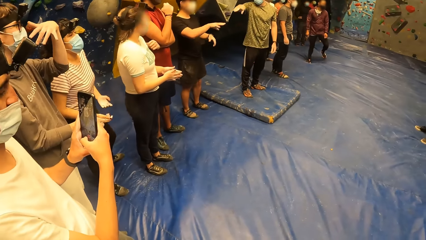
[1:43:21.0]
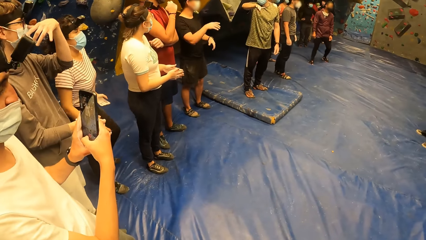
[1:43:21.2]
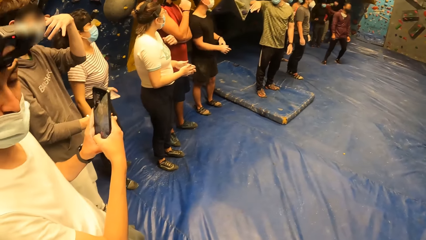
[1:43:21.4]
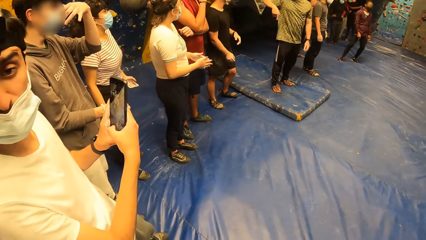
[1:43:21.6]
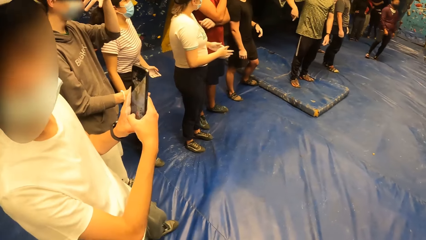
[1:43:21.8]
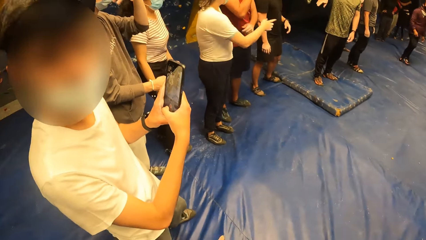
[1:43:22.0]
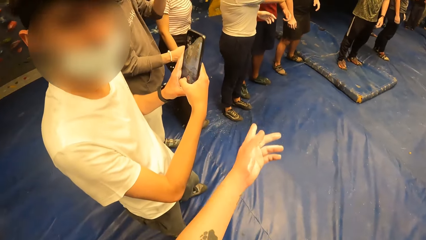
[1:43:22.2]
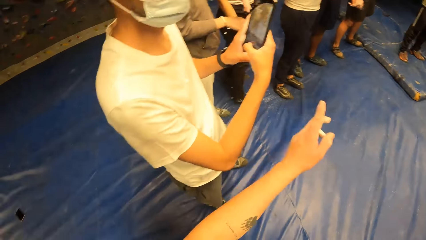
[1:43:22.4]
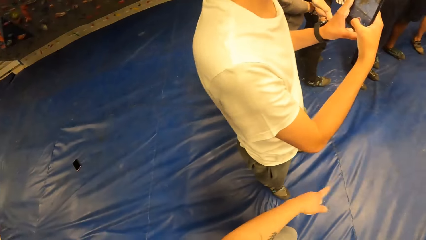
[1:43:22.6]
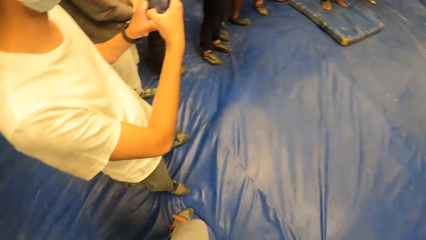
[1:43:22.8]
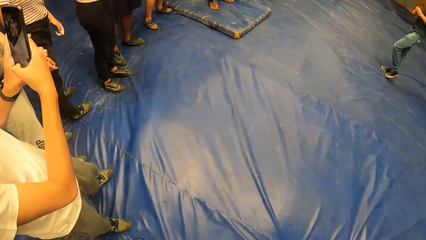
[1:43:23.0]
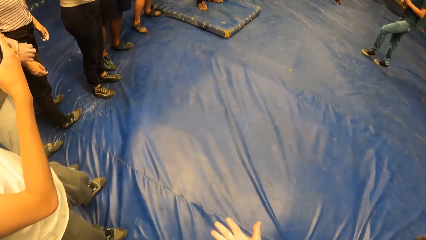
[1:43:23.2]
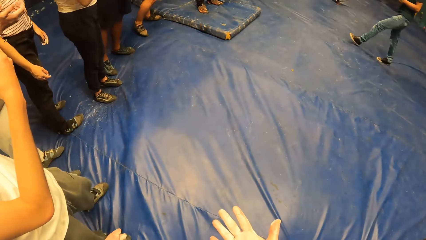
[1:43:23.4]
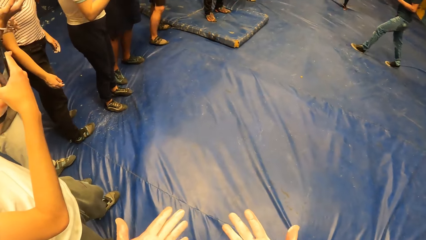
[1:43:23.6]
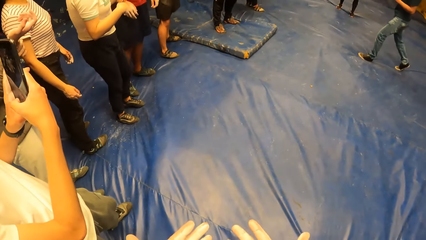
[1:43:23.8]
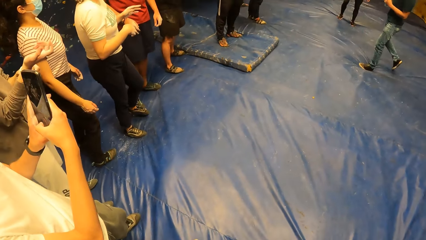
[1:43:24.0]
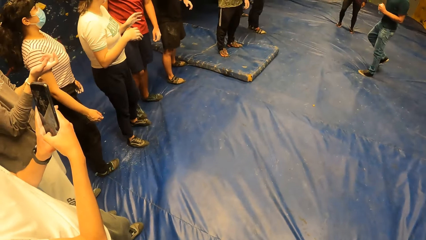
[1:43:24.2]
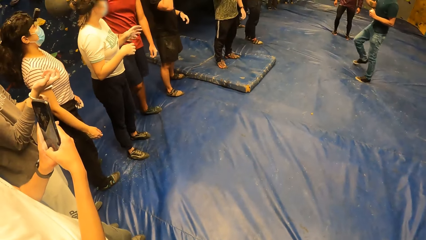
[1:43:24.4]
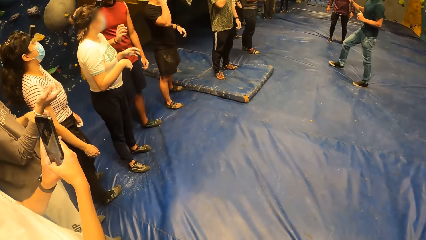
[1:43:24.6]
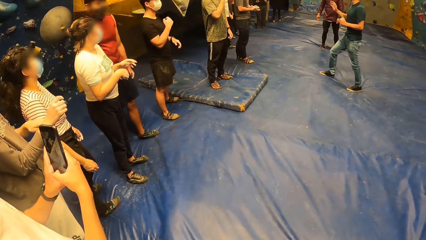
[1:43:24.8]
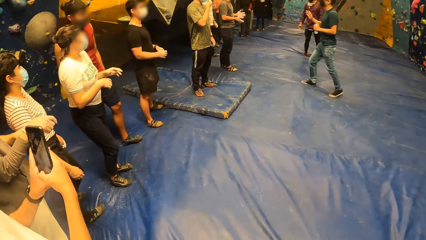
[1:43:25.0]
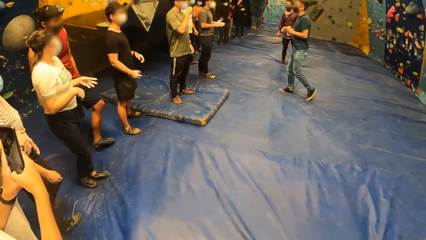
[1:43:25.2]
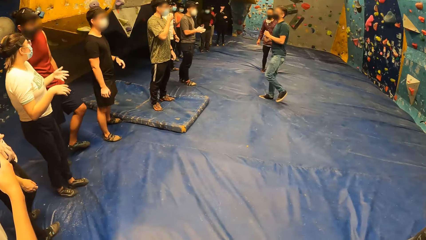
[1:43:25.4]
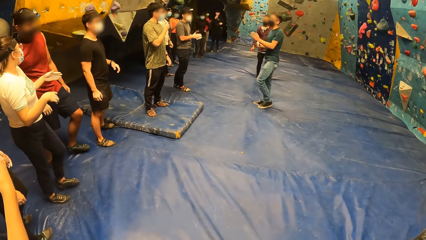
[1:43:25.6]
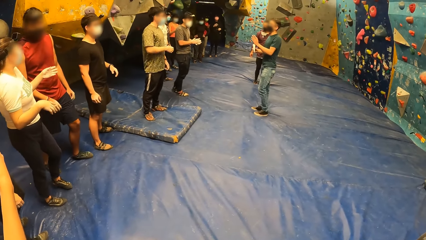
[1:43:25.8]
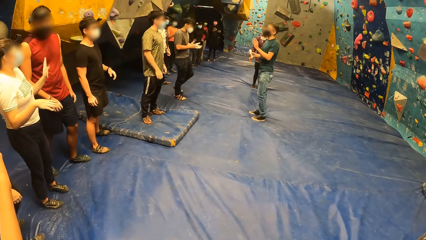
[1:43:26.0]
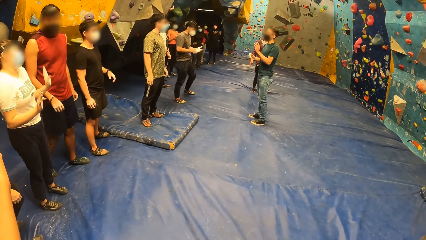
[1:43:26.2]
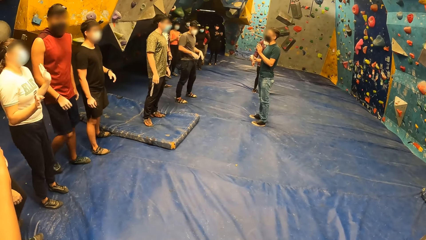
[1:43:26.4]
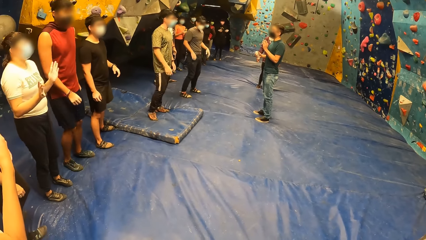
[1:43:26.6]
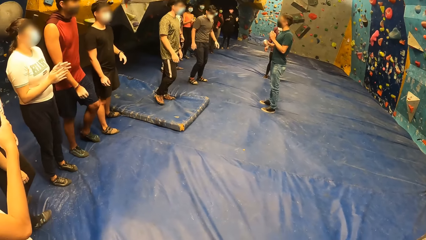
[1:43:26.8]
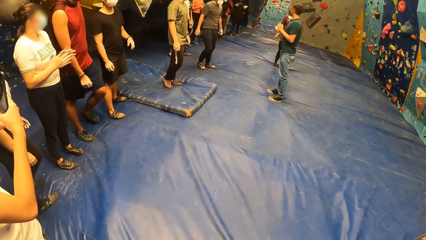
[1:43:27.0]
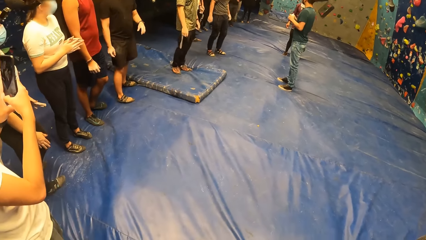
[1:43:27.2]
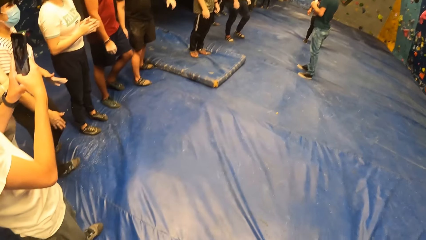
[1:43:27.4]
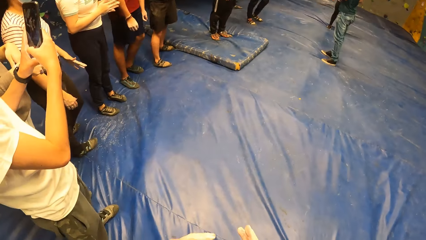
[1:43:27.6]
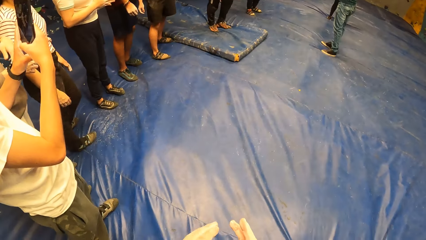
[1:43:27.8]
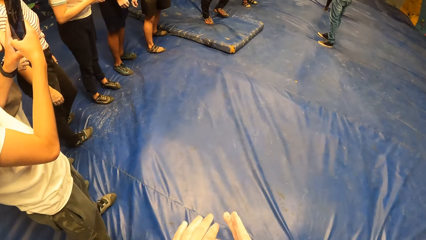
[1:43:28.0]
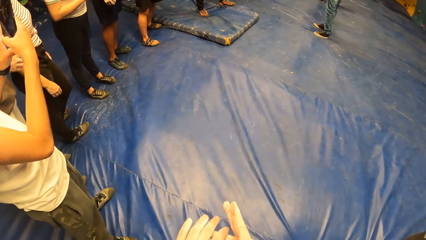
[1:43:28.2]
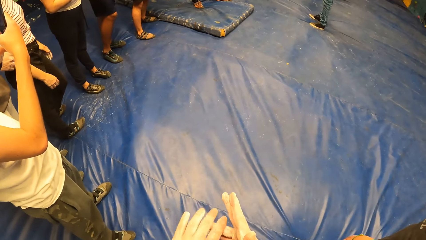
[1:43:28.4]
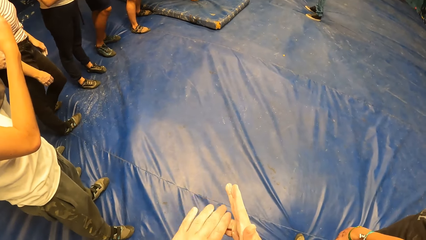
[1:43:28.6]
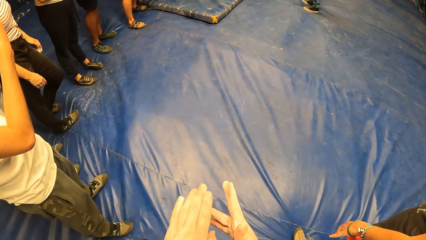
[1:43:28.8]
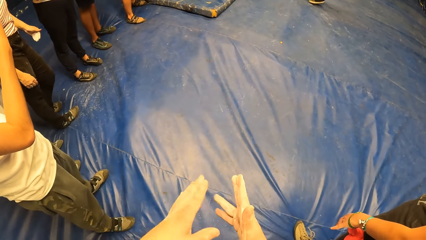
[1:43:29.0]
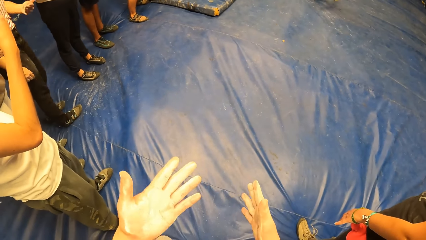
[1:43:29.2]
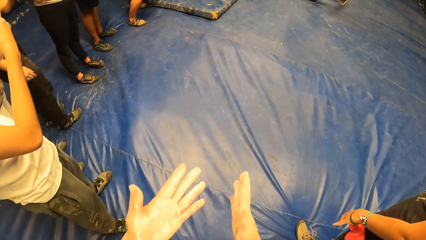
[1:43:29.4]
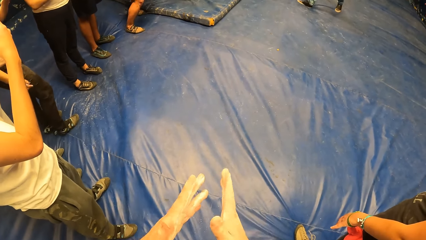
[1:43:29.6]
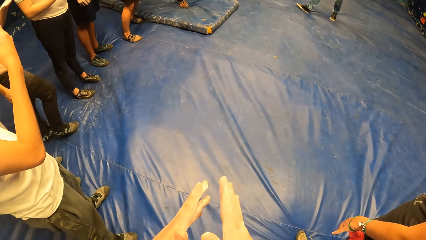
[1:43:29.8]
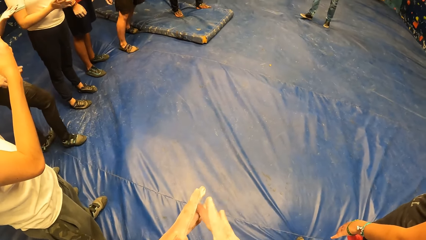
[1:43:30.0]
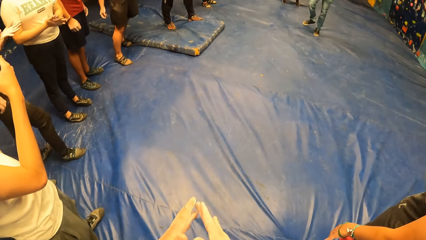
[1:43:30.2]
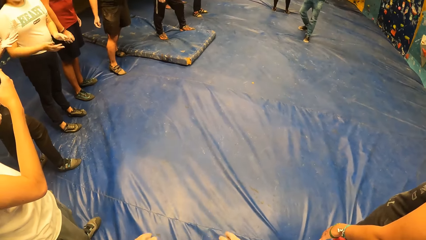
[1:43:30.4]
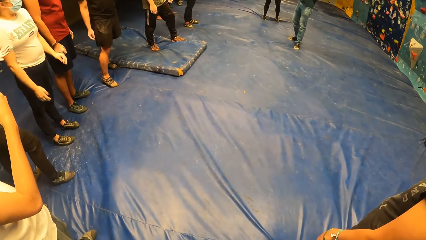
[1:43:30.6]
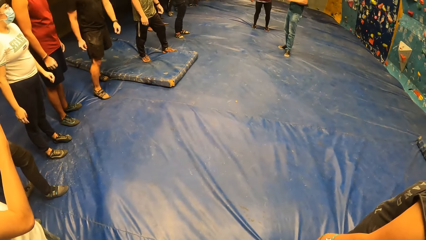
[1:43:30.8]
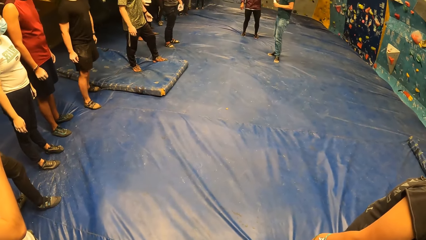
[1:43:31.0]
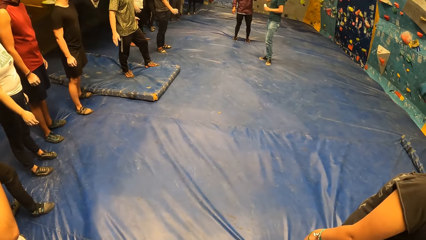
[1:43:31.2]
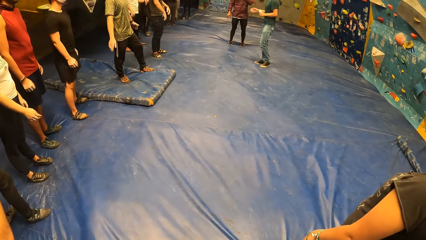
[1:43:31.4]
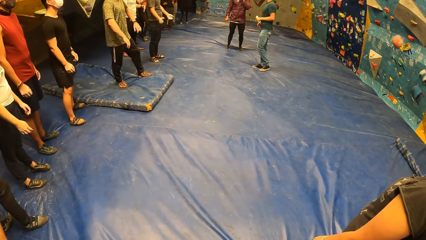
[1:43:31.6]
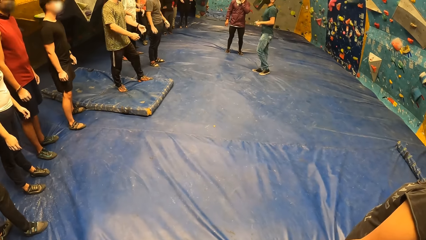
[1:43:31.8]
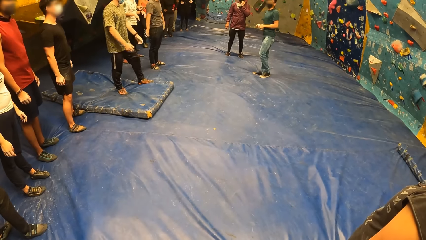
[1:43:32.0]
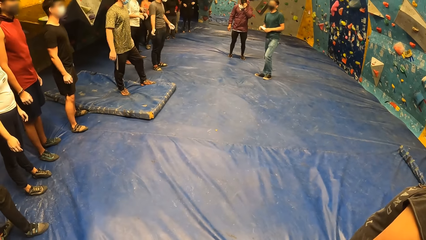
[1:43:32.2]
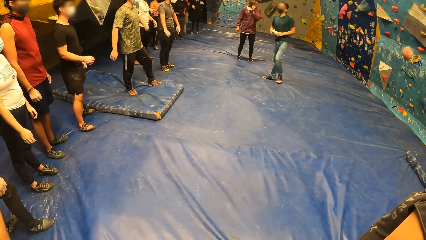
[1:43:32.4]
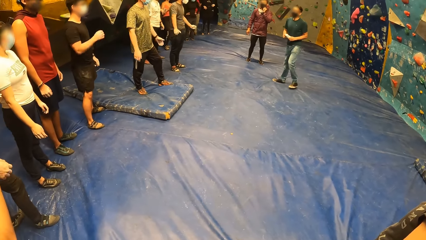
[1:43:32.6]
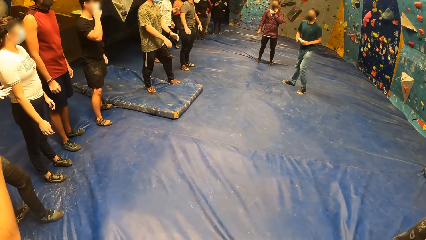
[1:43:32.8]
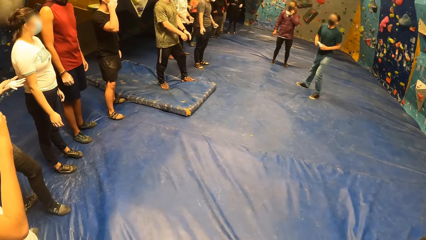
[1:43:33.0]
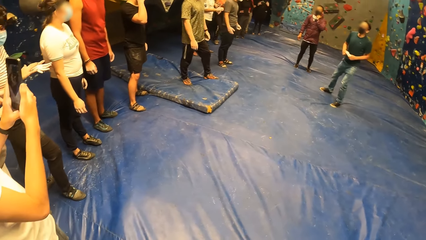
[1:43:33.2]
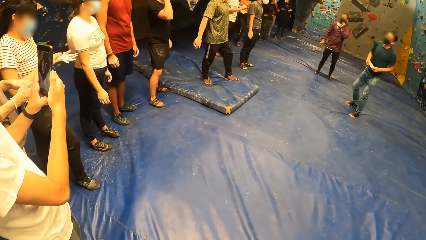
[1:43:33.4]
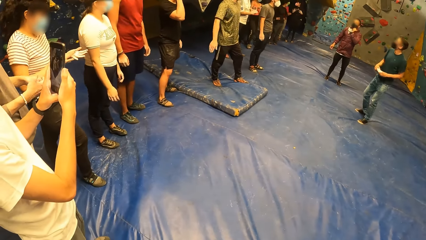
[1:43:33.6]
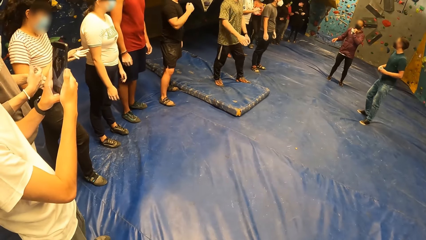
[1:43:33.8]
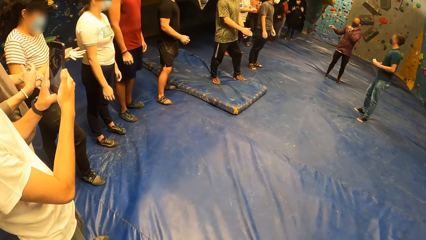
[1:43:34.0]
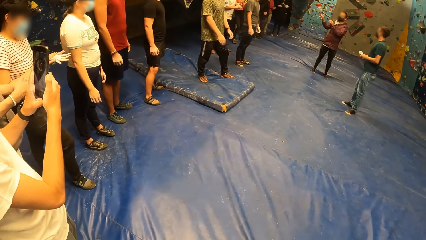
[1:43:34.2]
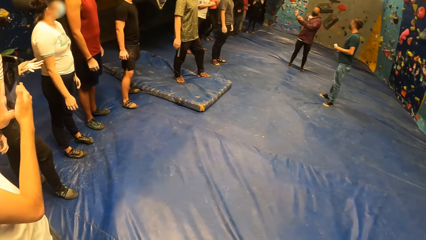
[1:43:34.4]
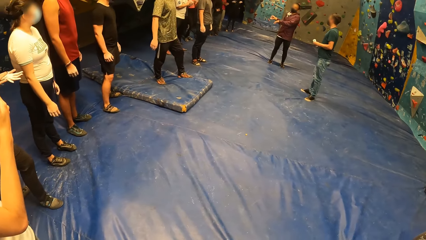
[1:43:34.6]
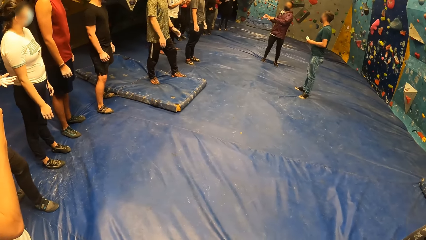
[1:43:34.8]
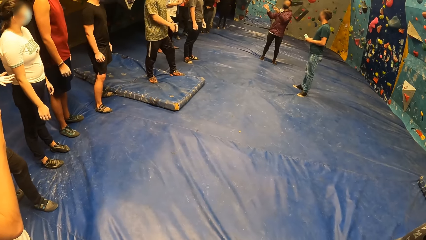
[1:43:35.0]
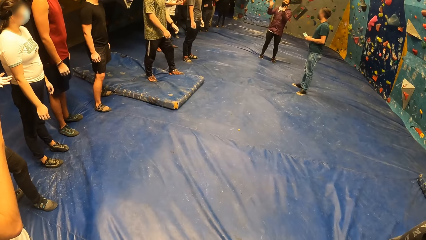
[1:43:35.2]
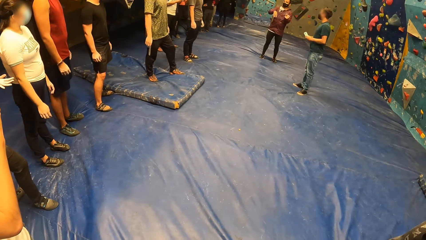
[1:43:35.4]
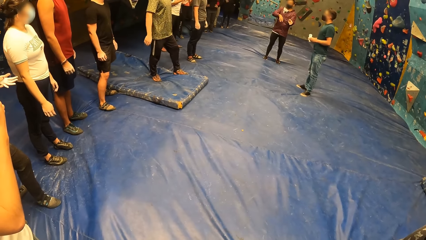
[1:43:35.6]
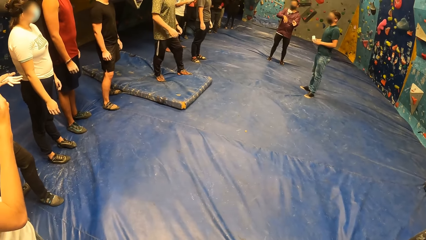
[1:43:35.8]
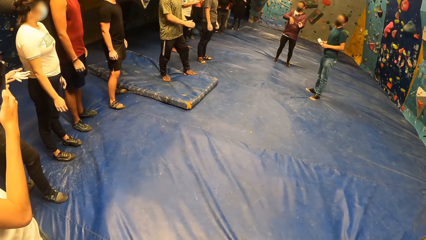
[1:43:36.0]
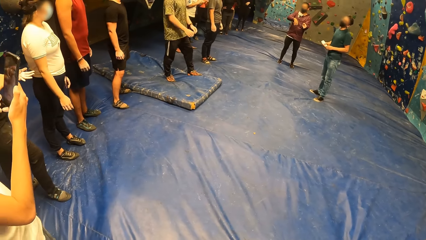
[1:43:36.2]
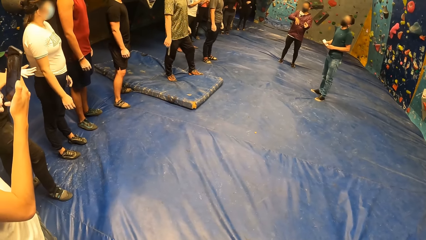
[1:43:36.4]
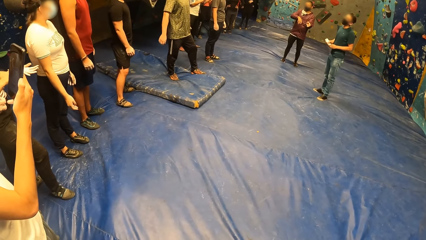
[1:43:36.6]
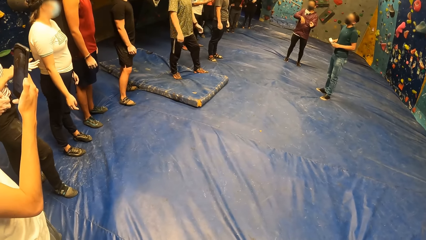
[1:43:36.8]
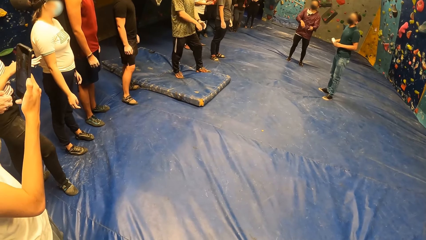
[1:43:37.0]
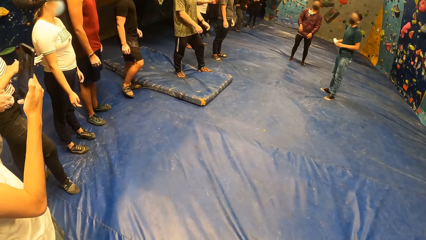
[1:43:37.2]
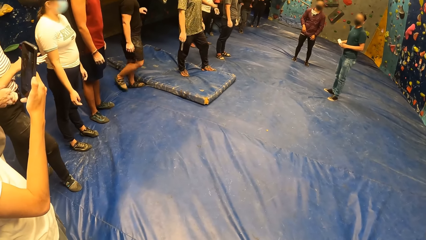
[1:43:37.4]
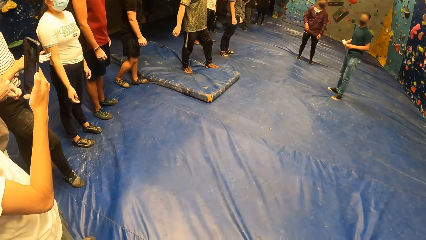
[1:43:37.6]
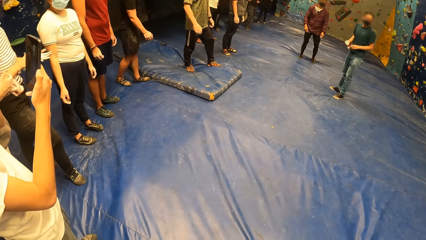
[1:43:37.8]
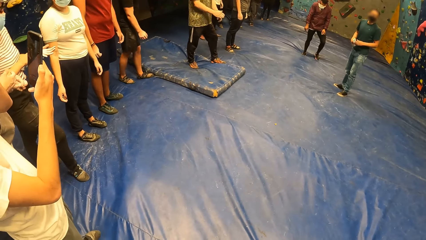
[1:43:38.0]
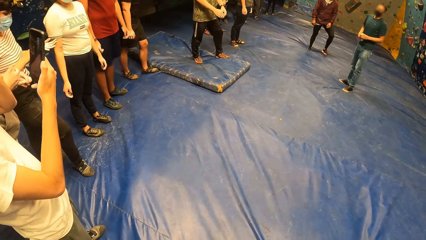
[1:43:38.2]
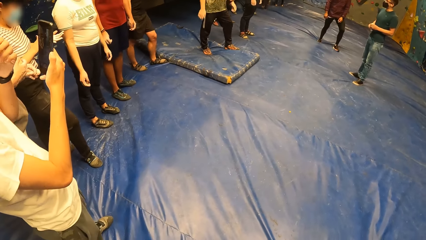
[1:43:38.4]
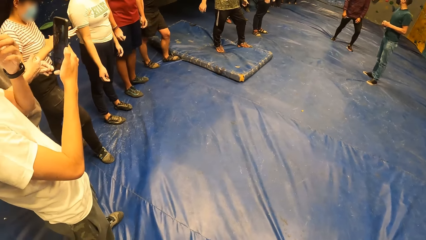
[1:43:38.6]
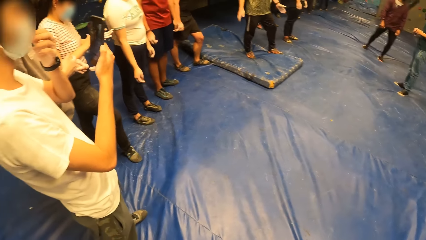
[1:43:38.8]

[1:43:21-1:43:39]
A man looks at the camera wearer. The camera wearer points with his left hand. He looks around the room. He looks at his hands. Another man walks in the room. The camera wearer looks around the room. The other man does a hand gesture. The camera wearer looks around the room. He does a hand gesture. He wipes his right hand with his left hand. He looks at his hands. He wipes his left hand with his right hand. He looks around the room.
